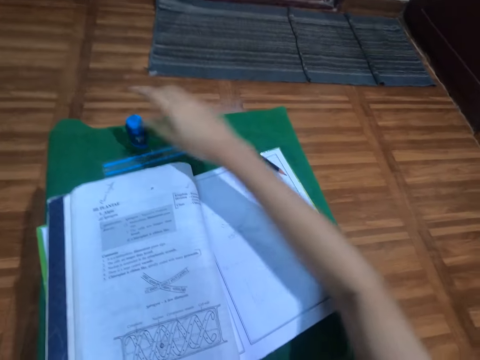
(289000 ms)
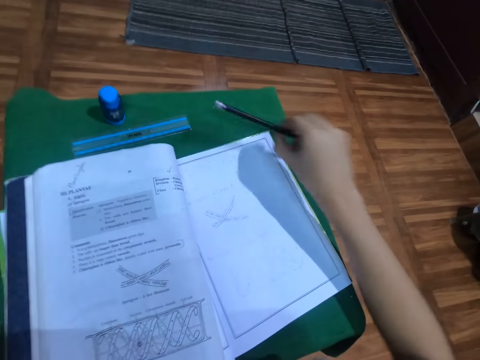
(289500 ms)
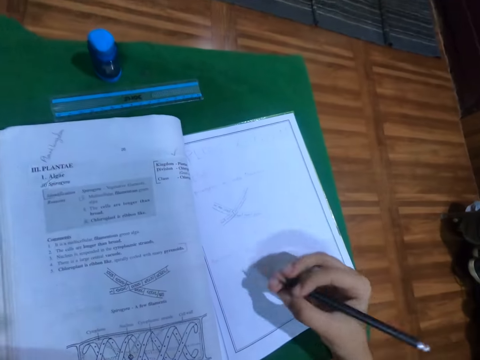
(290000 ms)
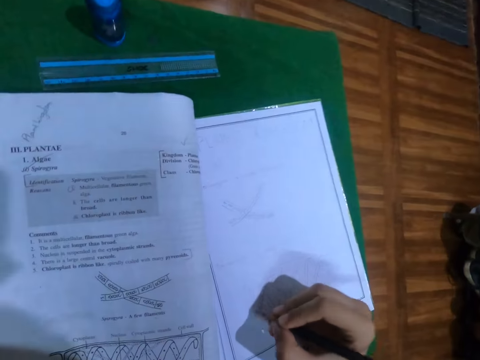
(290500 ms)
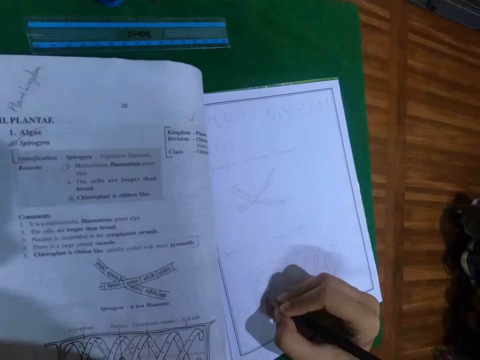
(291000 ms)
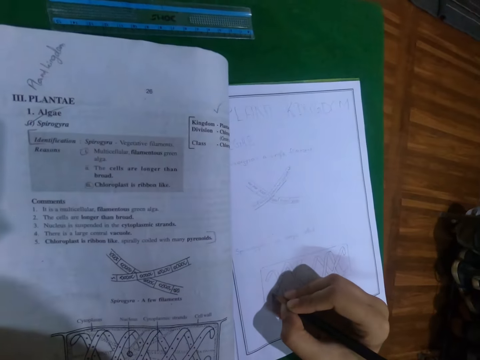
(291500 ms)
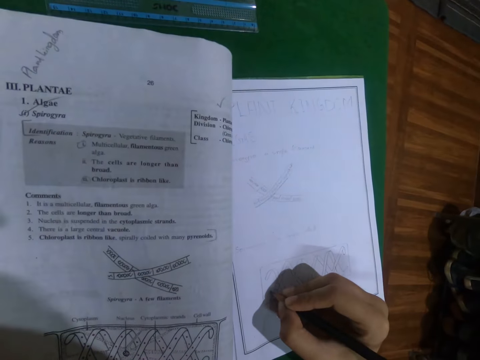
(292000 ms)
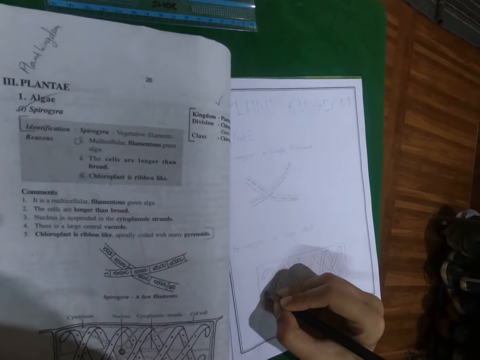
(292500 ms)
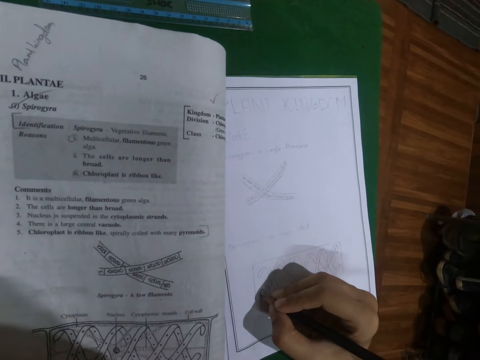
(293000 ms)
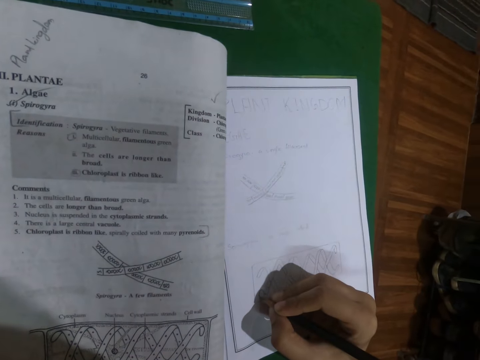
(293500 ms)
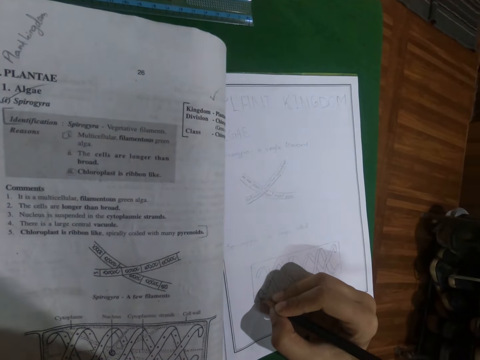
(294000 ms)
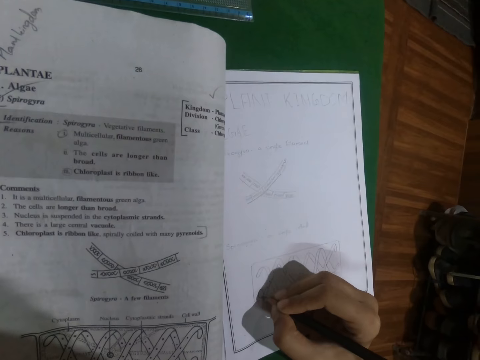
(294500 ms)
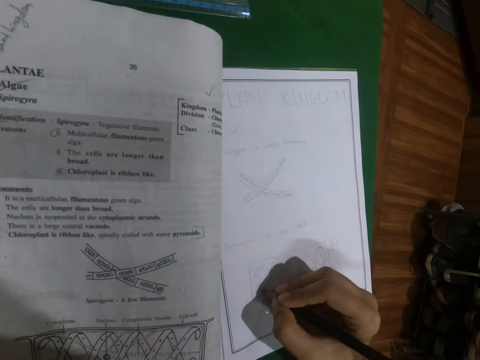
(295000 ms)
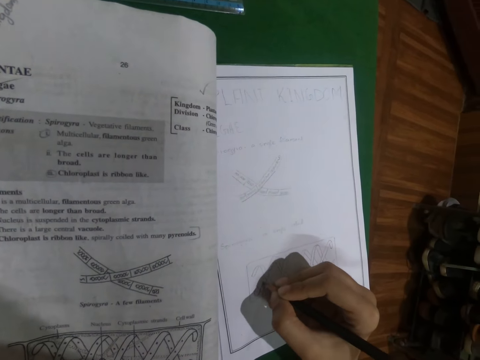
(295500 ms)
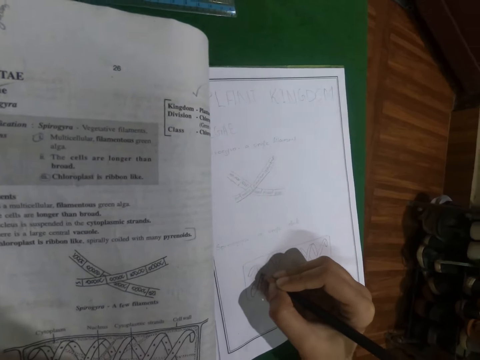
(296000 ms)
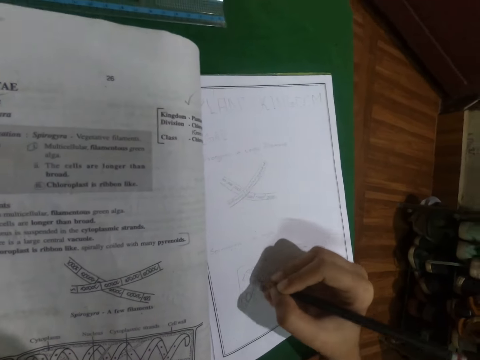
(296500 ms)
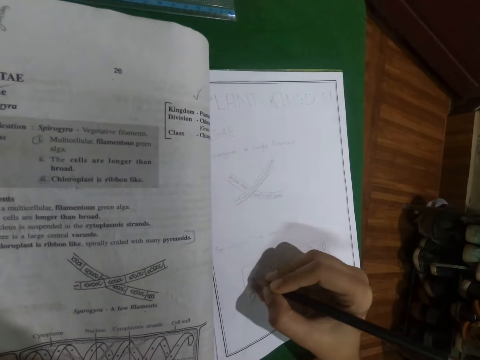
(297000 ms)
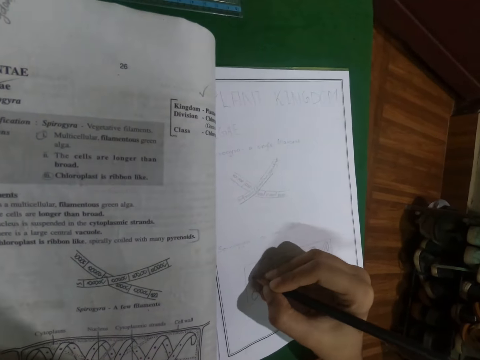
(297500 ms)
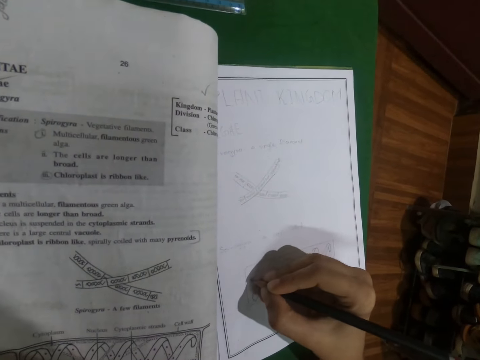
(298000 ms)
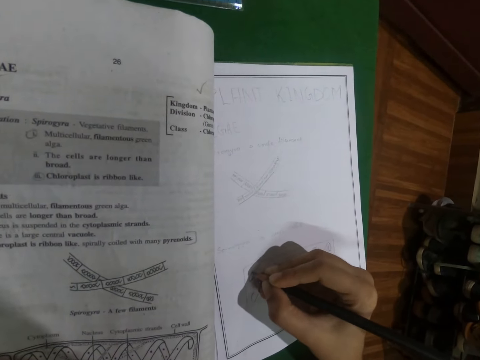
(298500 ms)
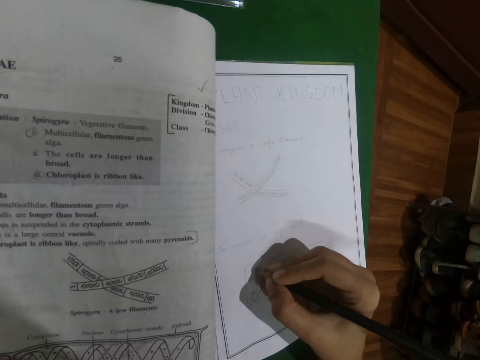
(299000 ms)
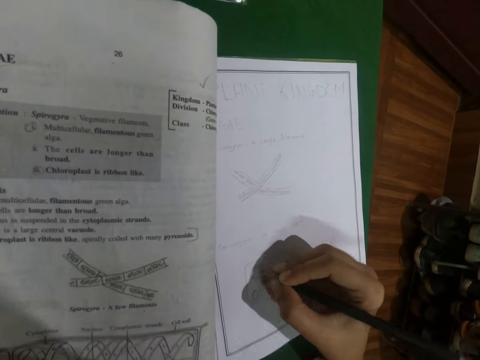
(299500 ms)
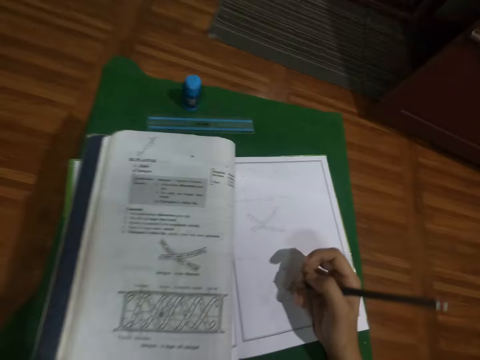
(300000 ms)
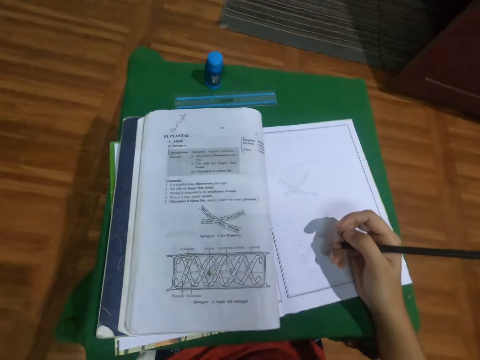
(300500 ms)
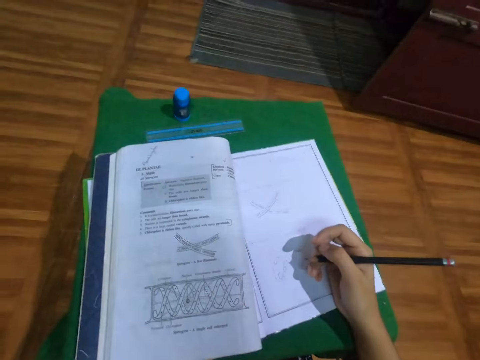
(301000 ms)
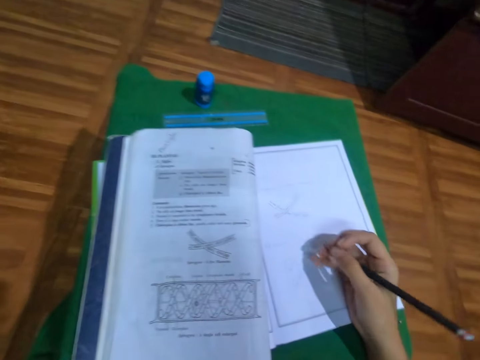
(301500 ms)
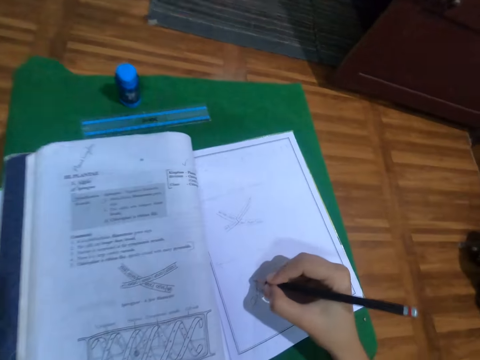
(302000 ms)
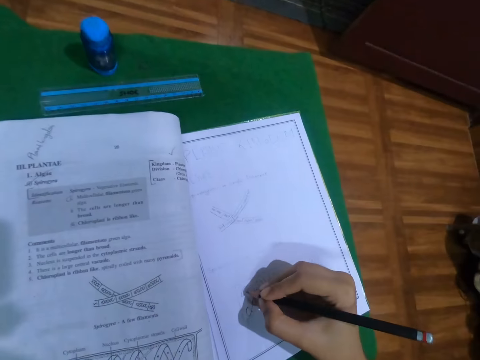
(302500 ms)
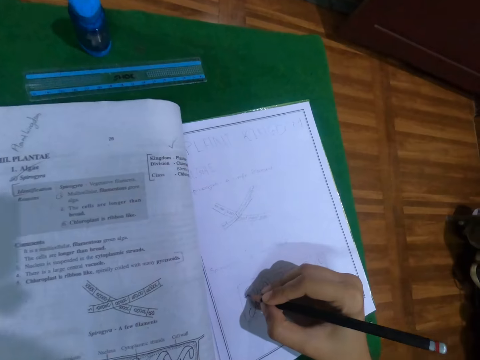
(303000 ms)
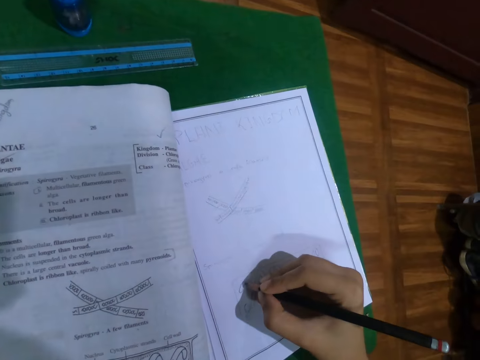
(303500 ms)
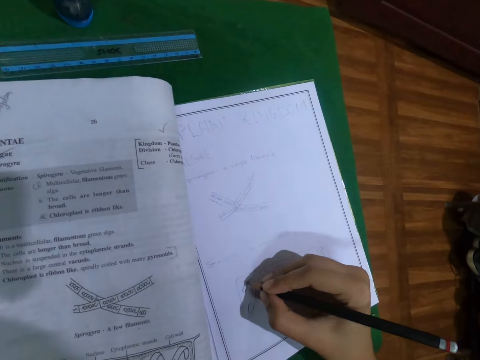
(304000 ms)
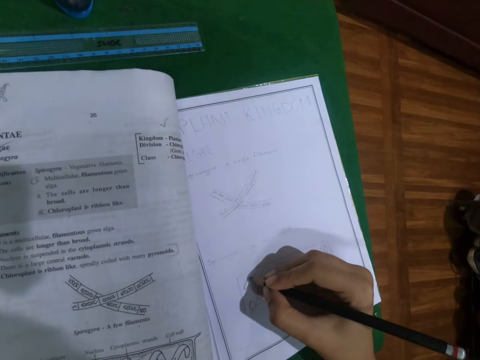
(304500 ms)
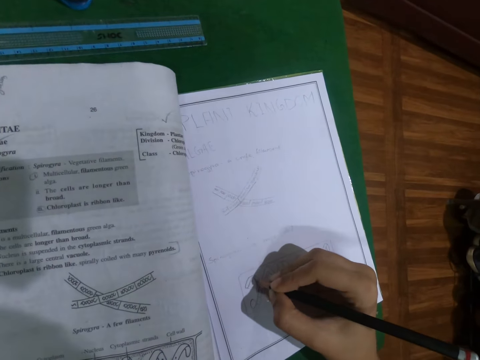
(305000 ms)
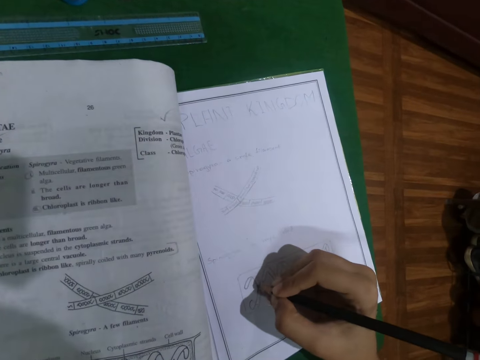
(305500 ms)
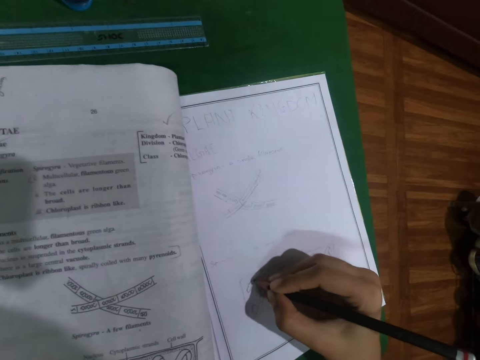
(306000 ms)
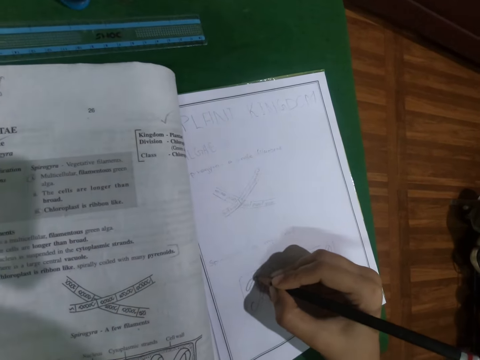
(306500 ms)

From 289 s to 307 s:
The camera wearer places the eraser on the table with her right hand. She picks the pencil from the table with her right hand. She draws in the book with the pencil in her right hand. She interacts with a man in the apartment.

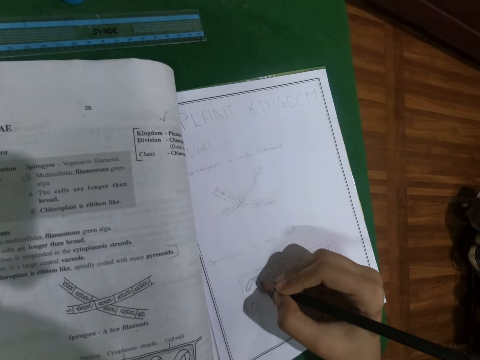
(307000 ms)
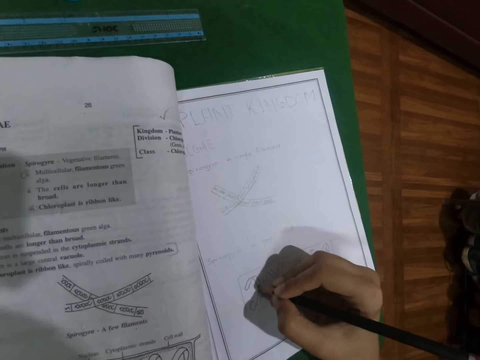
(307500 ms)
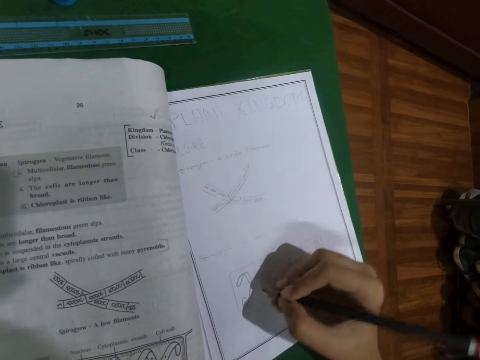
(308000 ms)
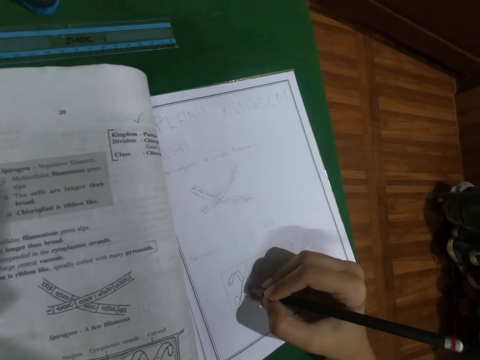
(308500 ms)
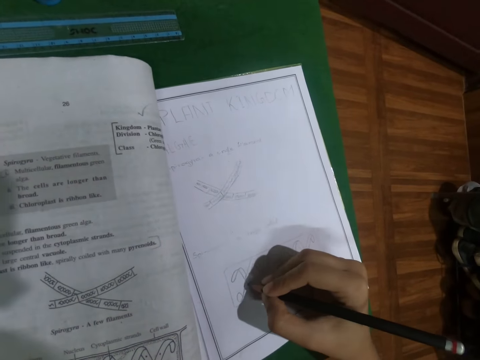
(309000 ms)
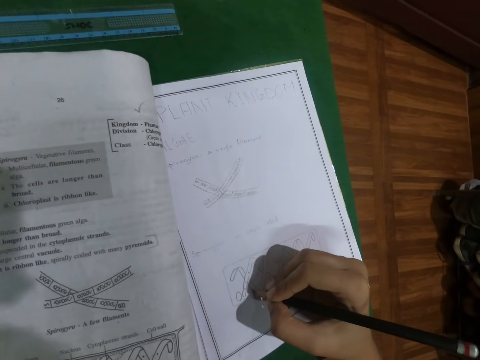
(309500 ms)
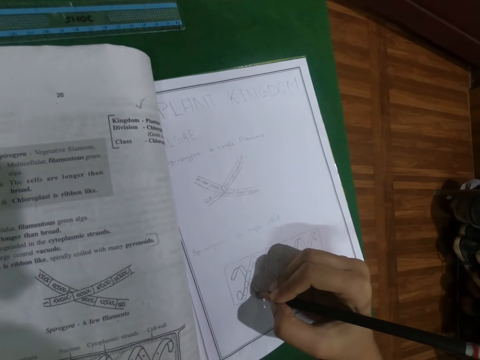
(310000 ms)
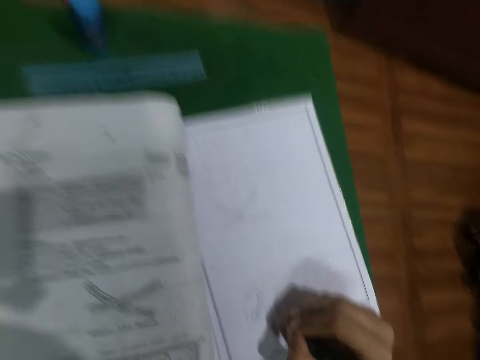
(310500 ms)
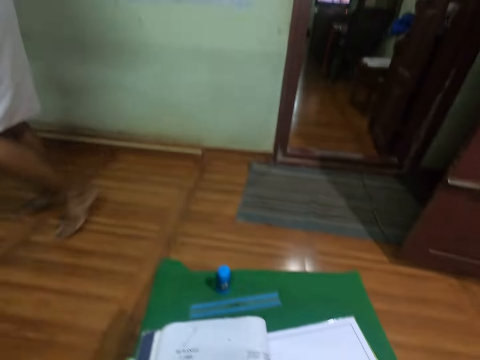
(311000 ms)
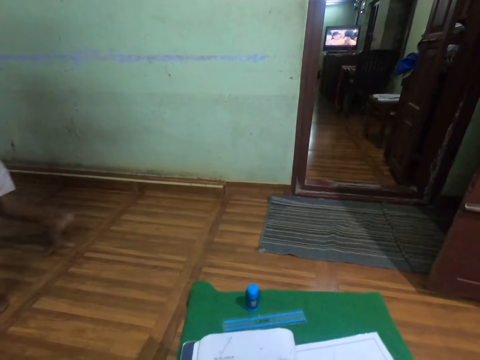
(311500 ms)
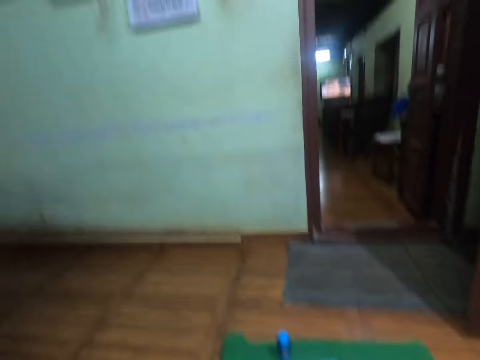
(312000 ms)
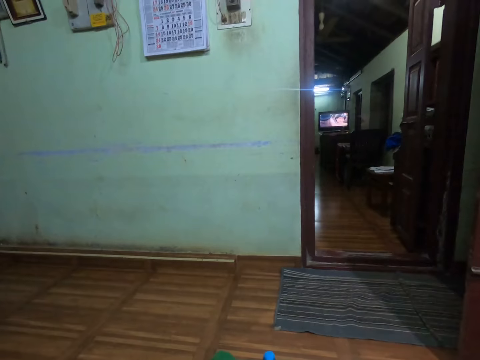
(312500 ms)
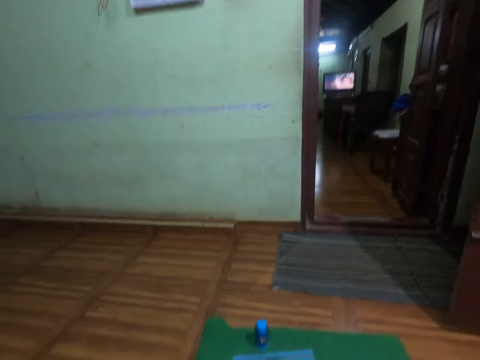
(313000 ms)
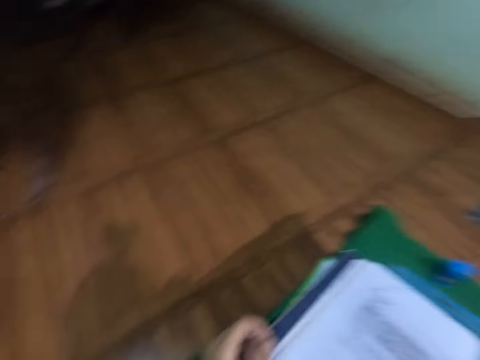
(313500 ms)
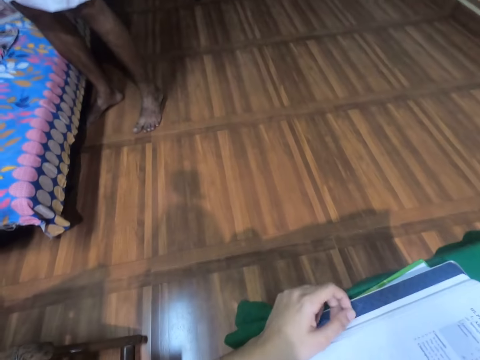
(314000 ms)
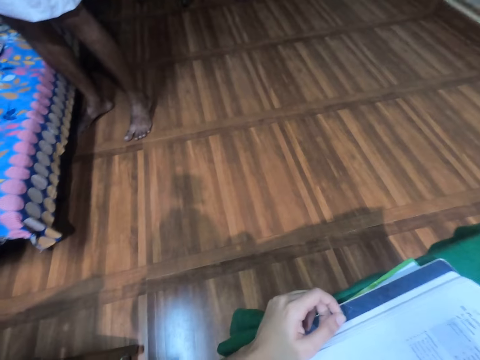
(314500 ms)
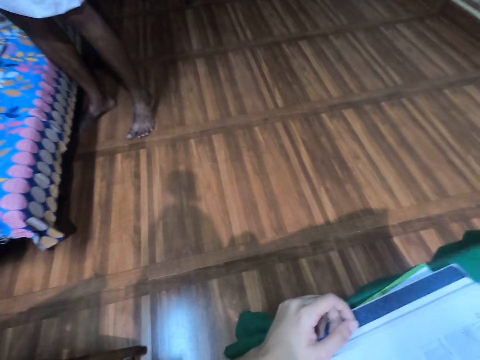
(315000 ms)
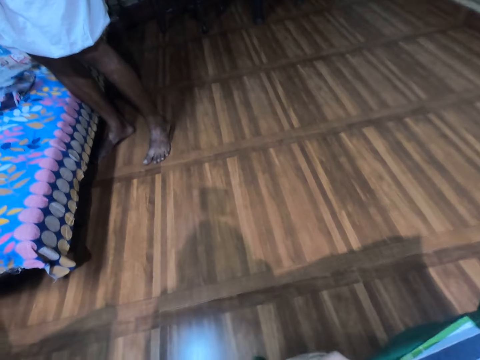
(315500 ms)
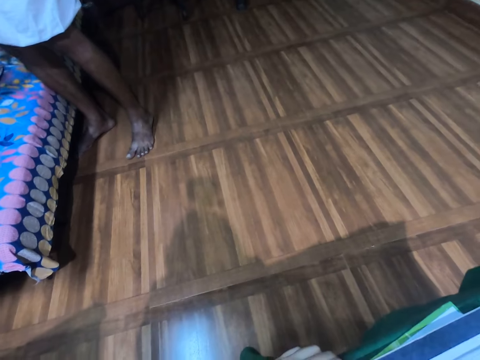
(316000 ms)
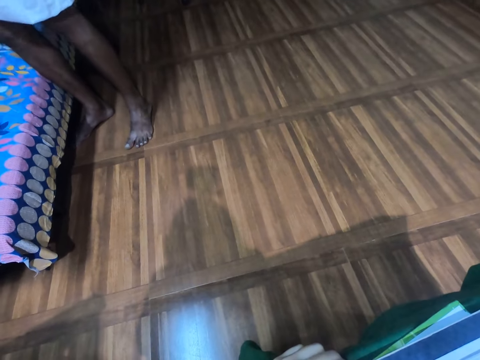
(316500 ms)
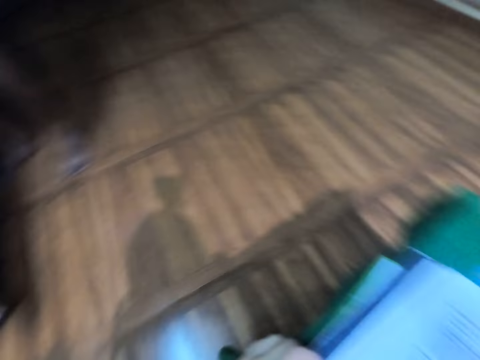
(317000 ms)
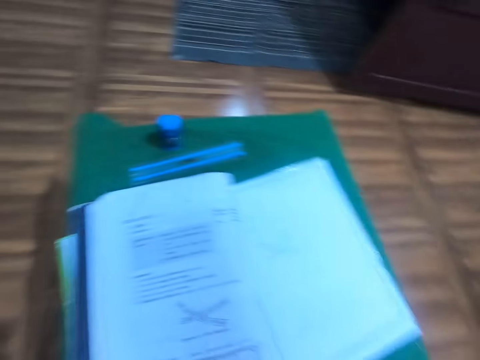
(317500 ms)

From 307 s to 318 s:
The camera wearer looks around. The man walks in the apartment. The camera wearer places her left hand on the table in the apartment.
